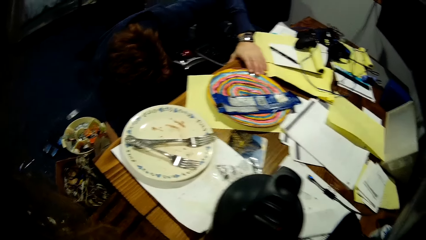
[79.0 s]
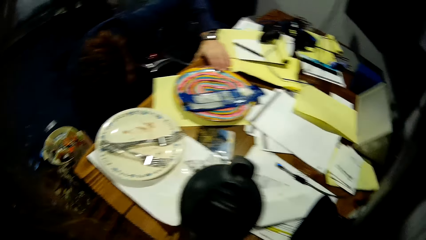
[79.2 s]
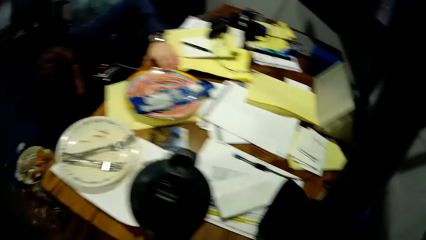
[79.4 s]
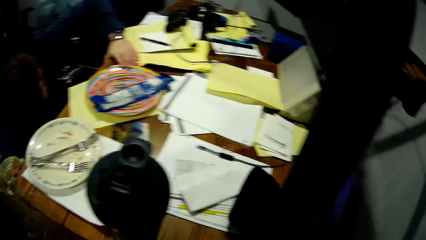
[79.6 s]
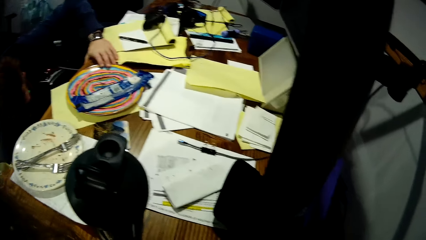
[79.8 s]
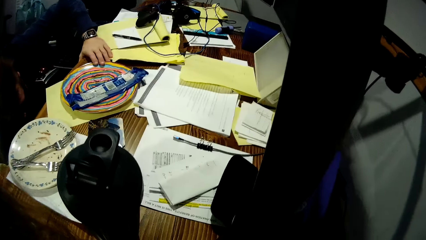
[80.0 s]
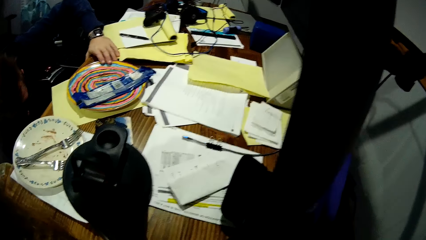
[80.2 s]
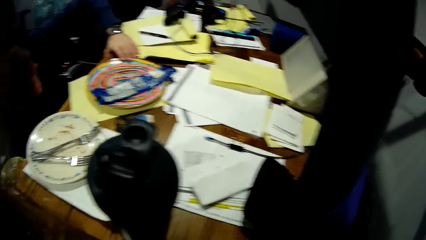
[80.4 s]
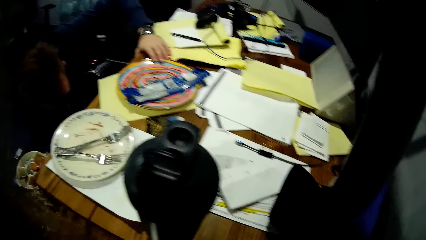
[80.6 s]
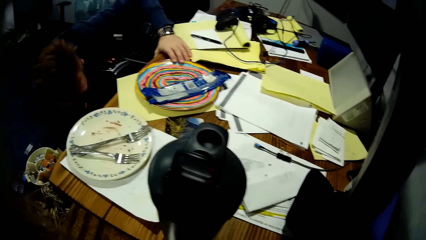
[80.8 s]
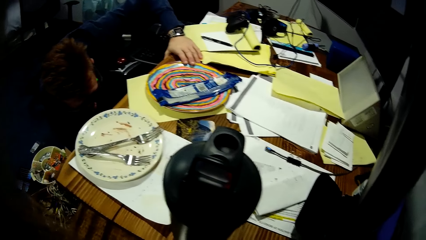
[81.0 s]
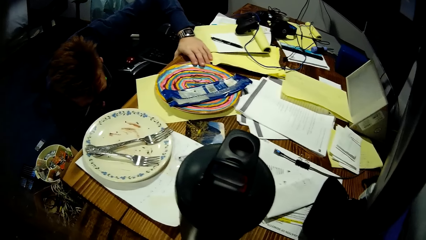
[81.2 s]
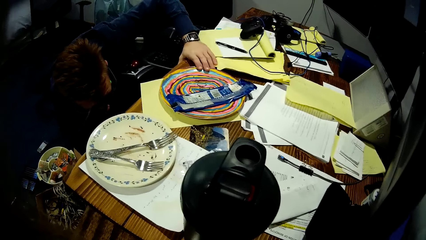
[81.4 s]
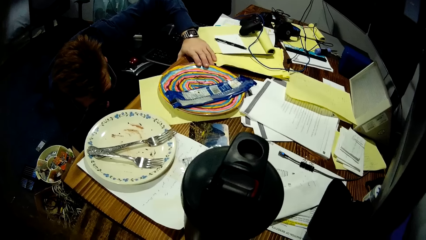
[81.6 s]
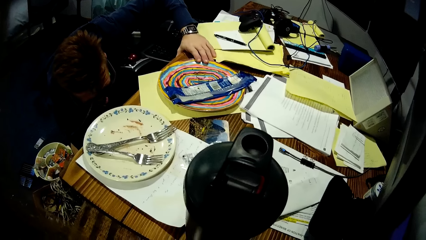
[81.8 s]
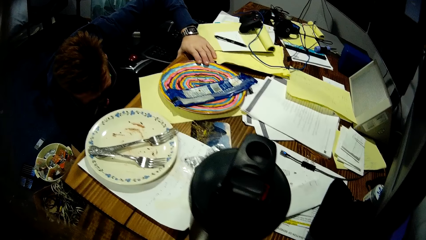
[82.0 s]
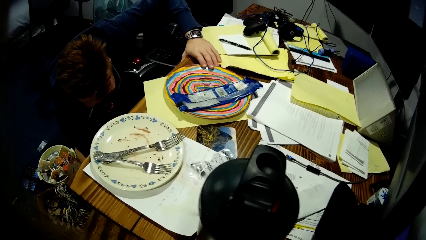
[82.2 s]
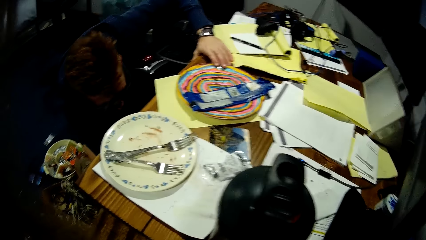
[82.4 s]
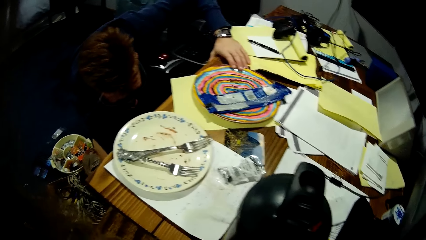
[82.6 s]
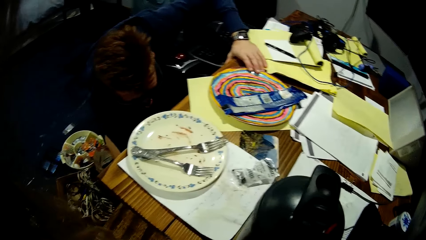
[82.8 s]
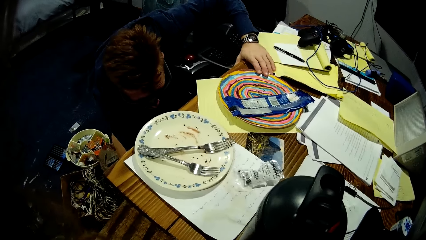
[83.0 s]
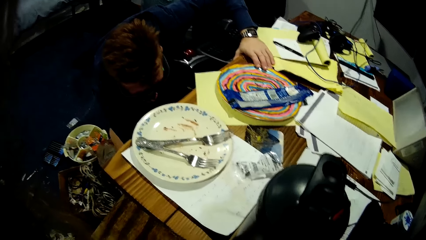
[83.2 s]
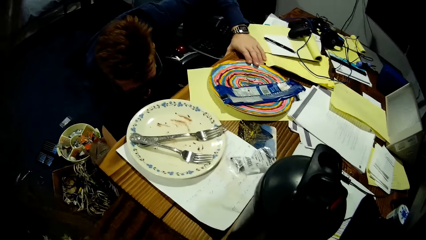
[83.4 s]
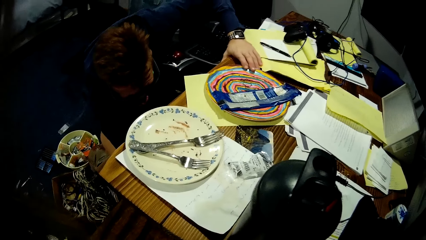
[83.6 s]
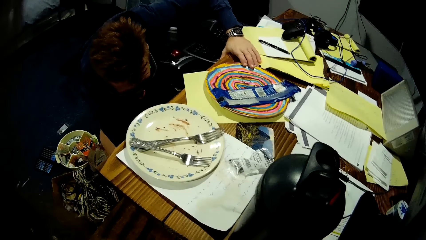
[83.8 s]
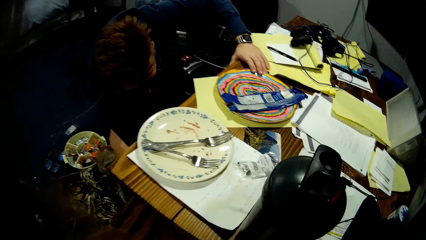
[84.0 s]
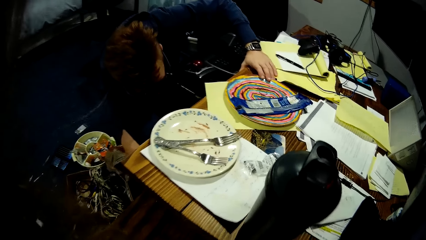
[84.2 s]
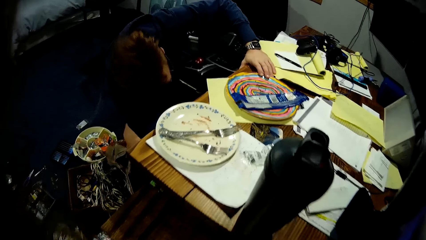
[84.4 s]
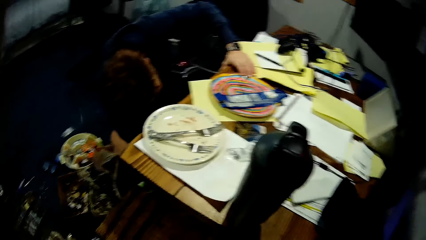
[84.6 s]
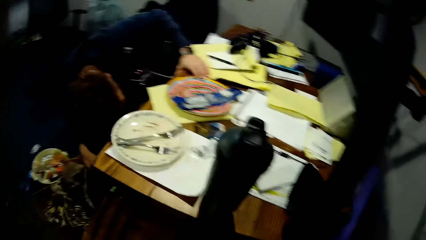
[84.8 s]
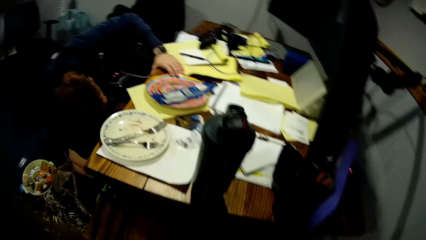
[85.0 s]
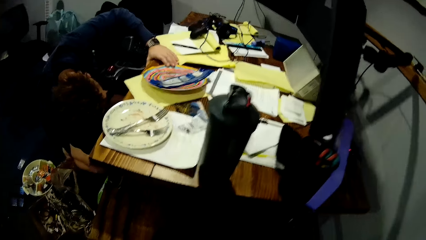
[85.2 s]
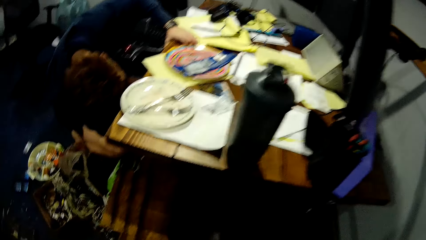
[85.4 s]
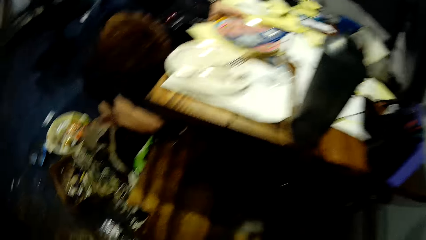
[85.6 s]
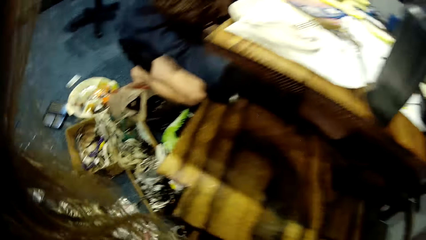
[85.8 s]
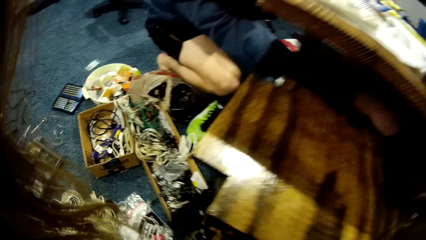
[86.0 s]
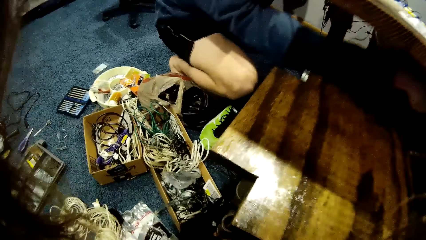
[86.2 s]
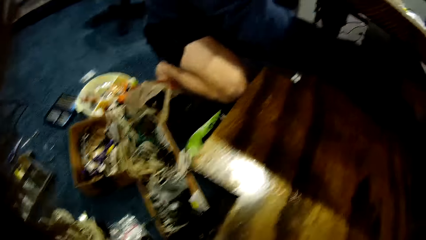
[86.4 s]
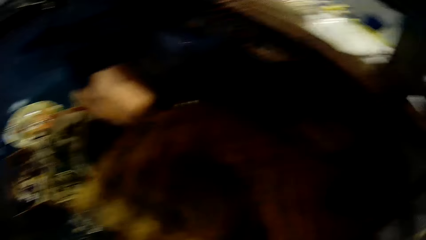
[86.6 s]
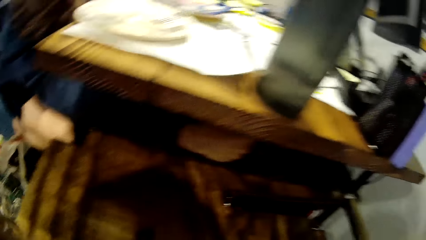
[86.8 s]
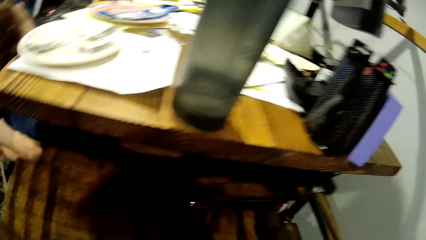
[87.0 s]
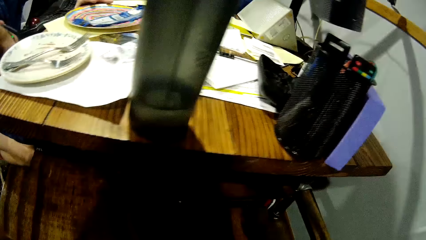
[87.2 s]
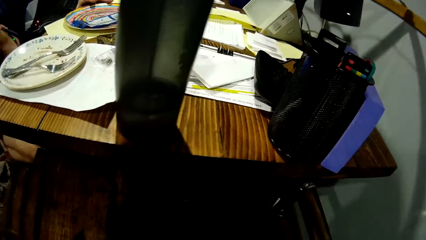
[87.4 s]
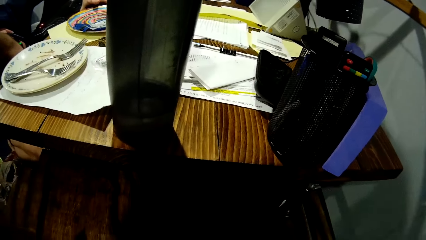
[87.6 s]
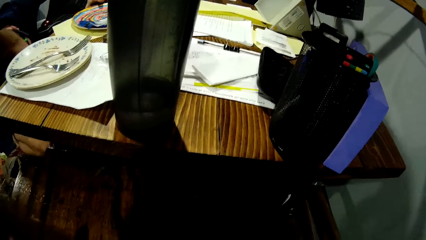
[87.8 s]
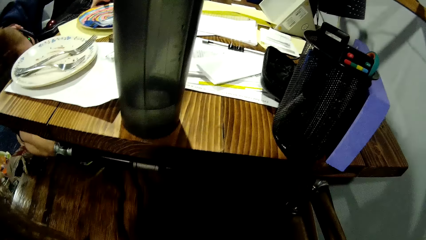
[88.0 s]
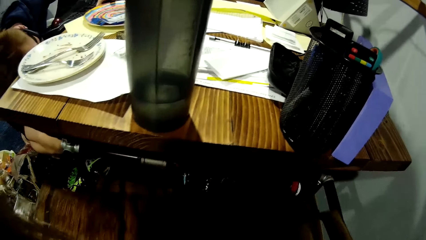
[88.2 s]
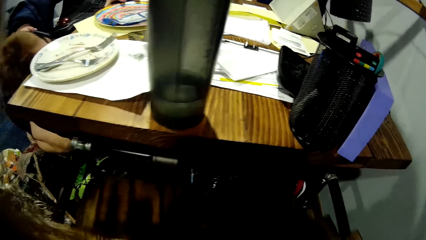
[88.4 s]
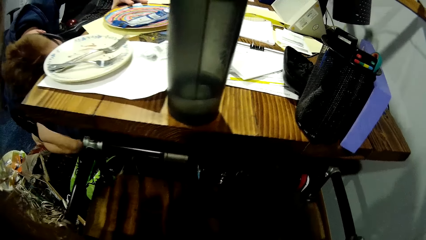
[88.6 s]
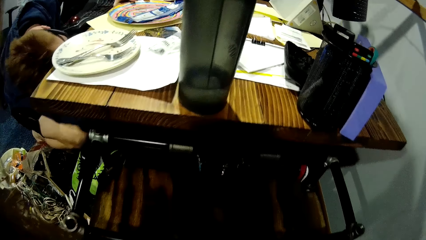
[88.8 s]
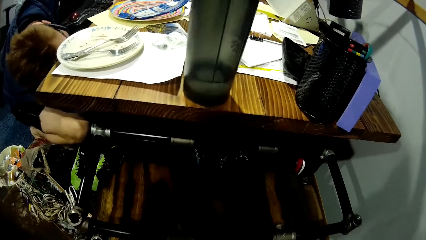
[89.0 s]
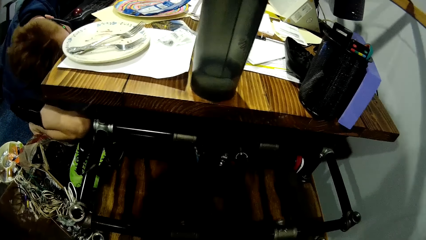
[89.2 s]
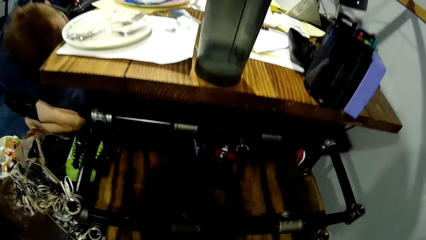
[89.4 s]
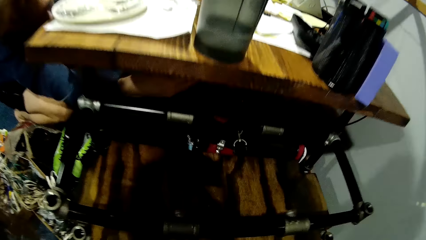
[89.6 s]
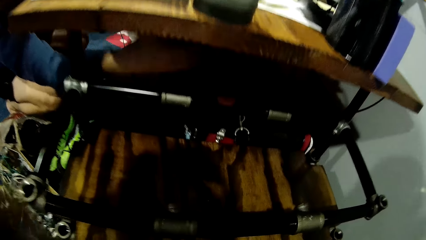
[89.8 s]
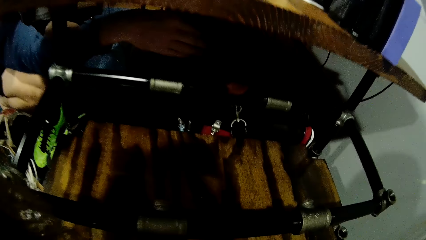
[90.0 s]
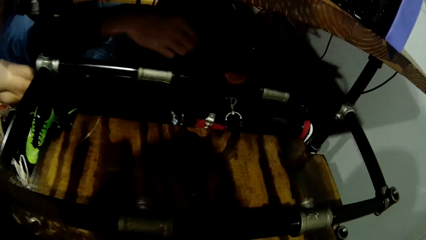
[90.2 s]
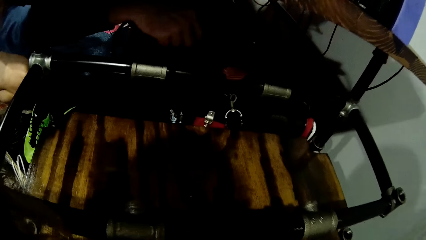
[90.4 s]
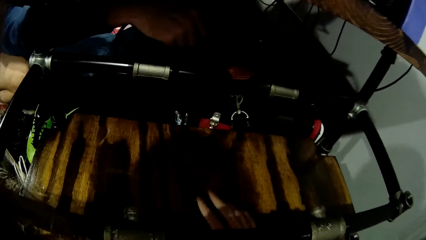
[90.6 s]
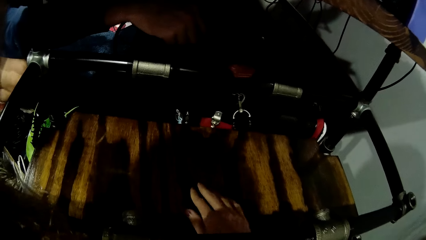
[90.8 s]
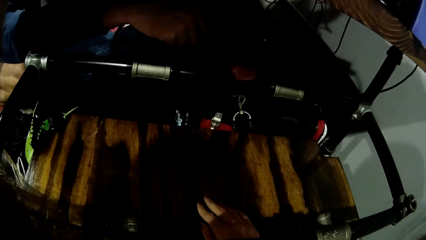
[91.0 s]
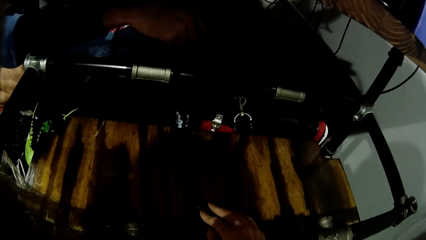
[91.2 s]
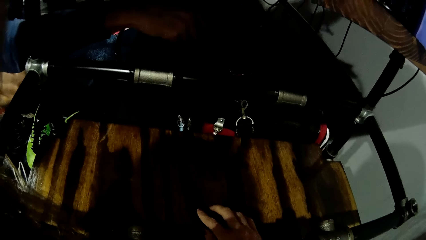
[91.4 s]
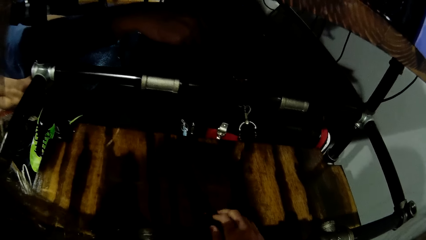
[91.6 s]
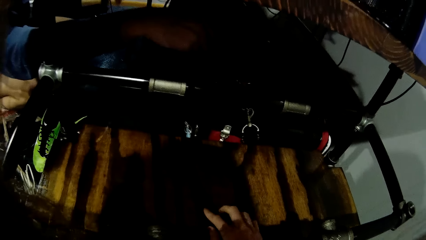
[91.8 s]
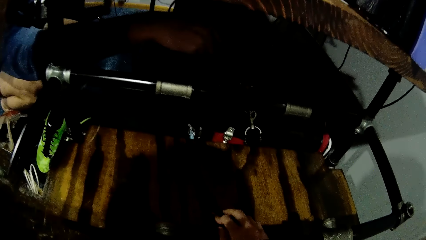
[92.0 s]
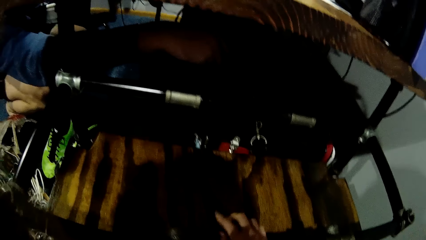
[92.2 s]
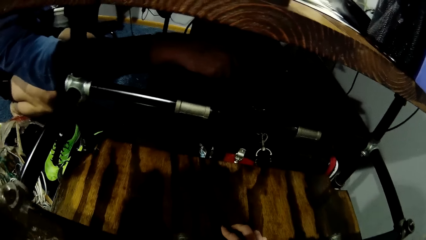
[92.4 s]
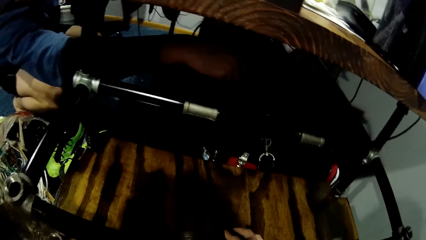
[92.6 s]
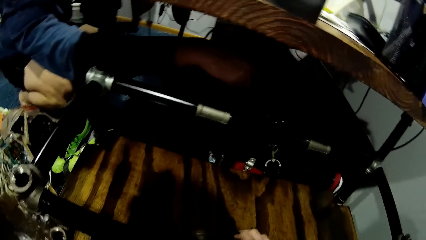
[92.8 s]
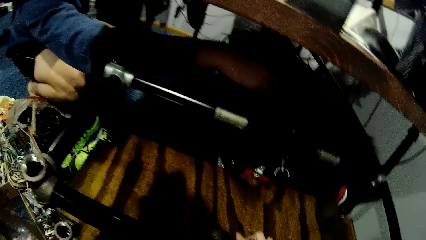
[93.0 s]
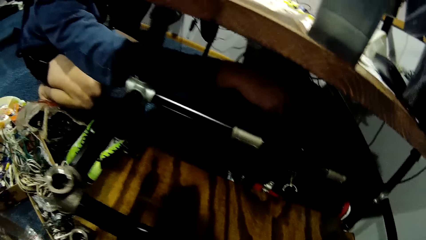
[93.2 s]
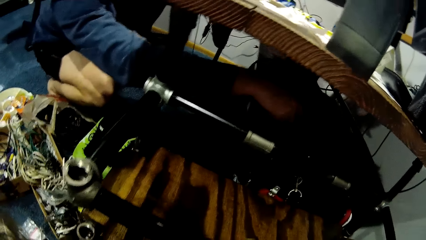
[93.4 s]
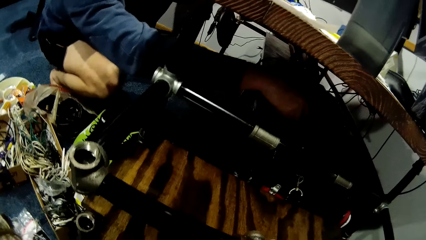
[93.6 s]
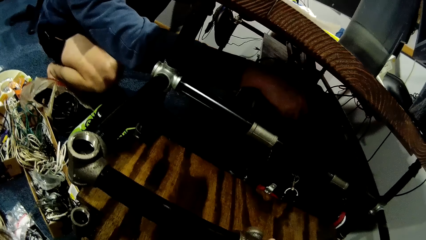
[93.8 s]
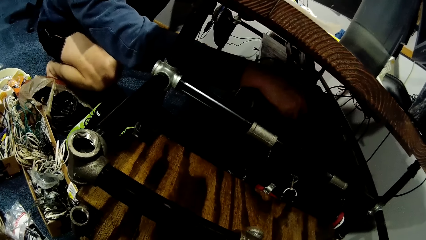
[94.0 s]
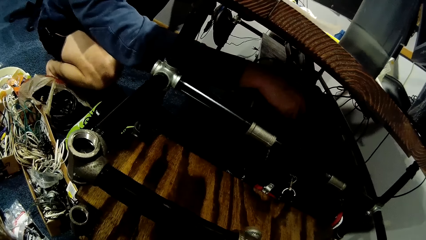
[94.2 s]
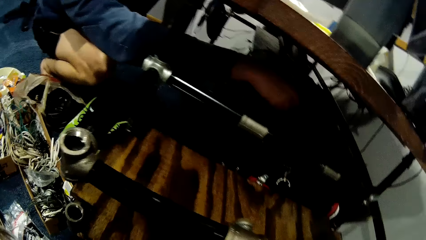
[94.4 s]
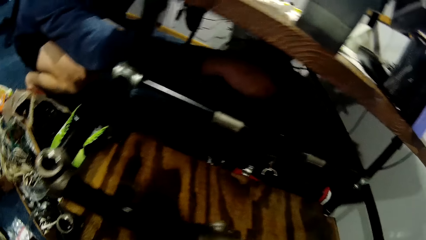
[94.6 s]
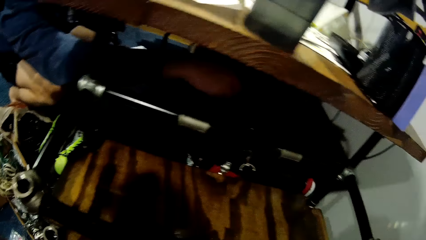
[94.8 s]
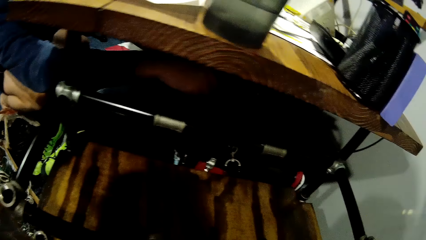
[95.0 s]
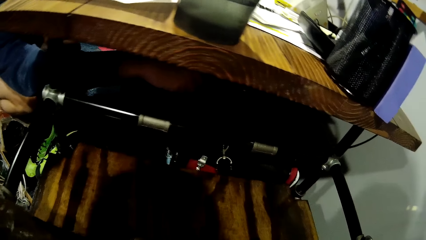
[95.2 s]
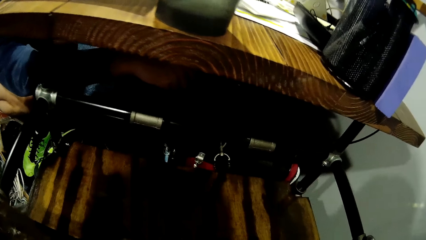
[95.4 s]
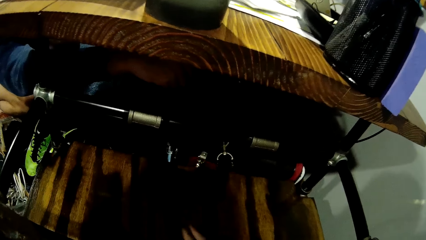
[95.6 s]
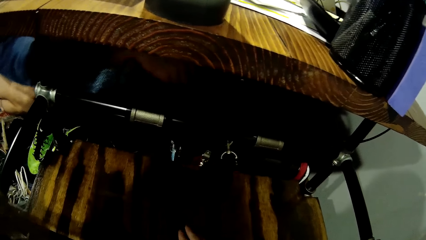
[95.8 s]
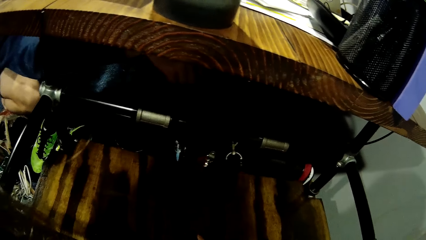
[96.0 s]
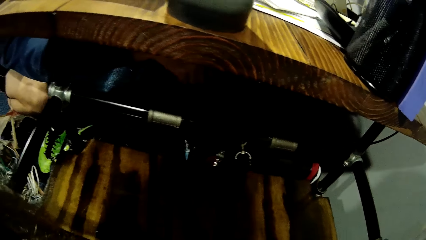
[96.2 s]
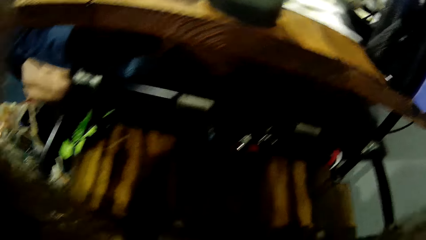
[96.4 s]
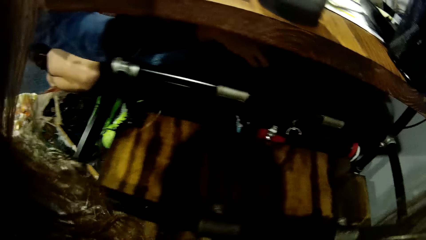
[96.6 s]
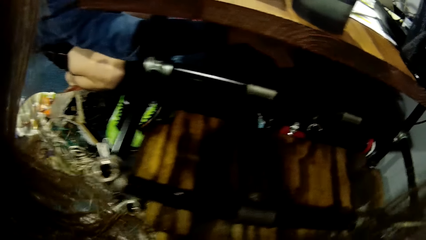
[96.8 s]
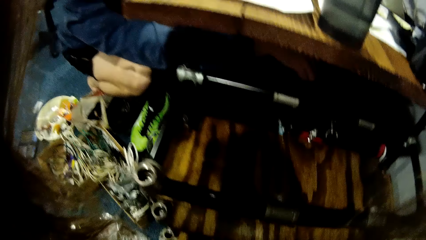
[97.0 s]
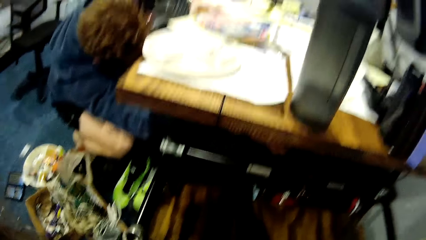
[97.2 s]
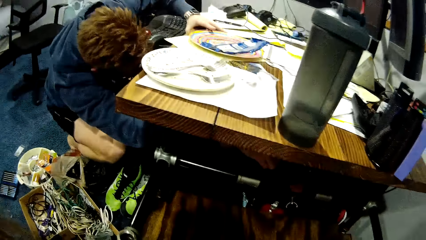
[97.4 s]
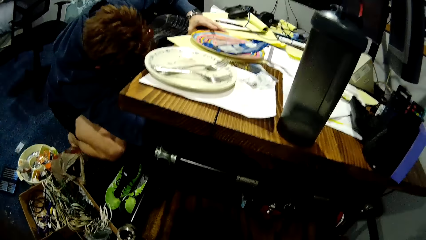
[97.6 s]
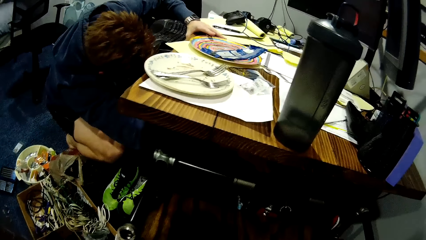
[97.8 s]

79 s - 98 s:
The man fixes the table bolts. The camera wearer removes the wooden piece from under the table. The man lifts the table with a jack and a drill. The camera wearer rubs the wooden piece with her fingers. The man drills the metal pipe.
